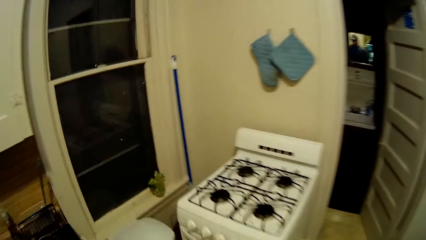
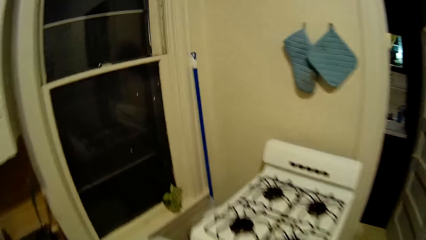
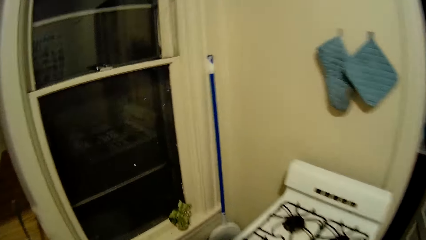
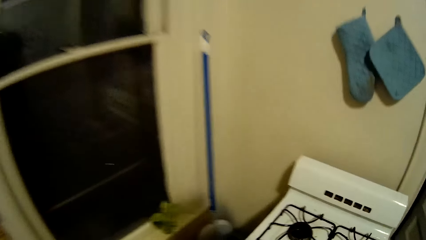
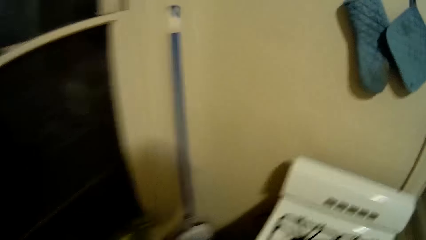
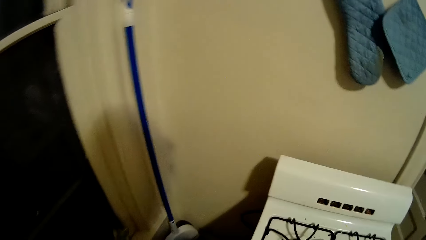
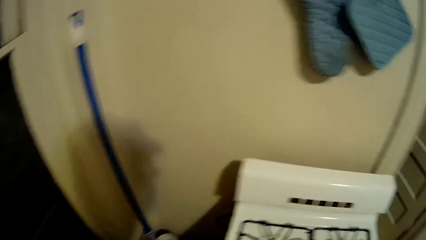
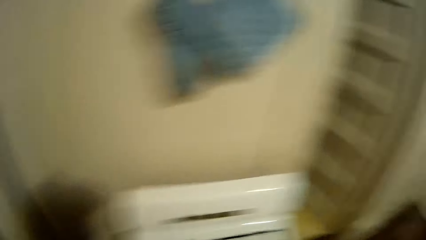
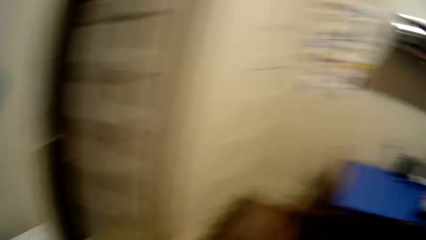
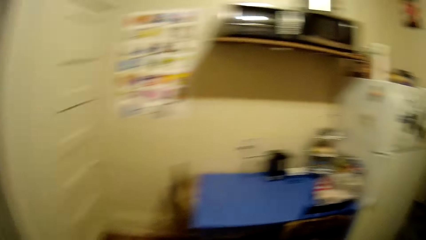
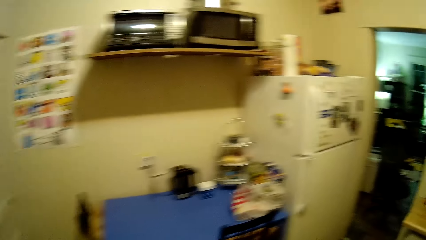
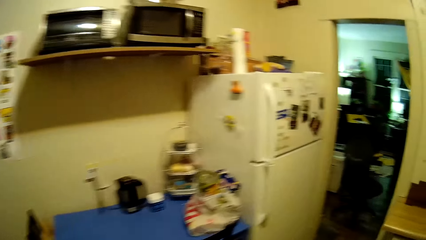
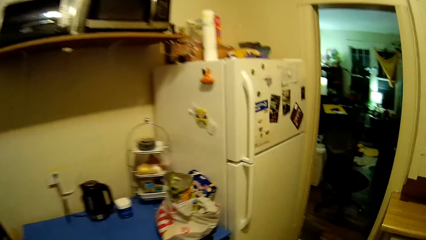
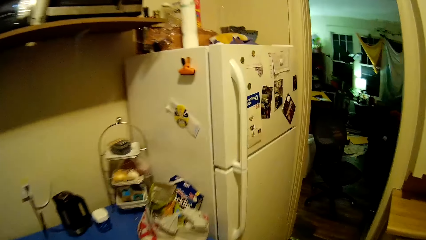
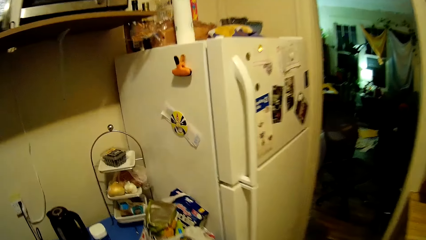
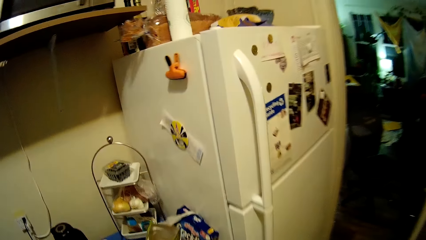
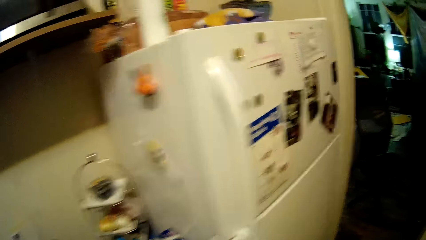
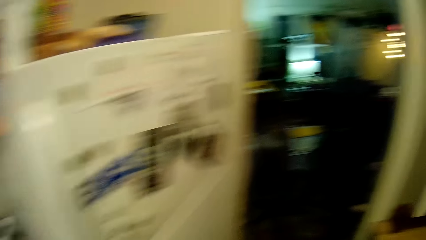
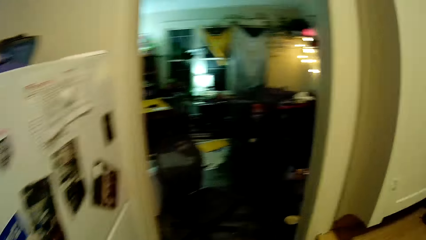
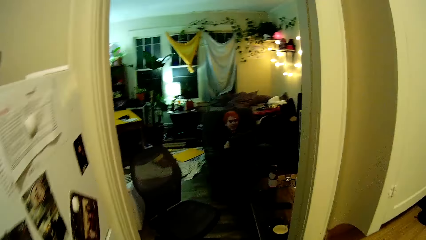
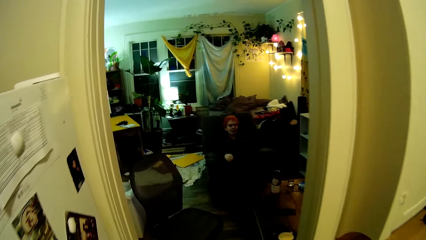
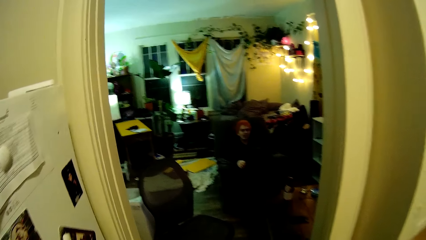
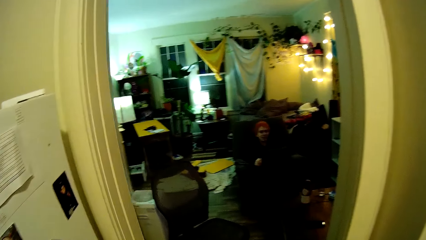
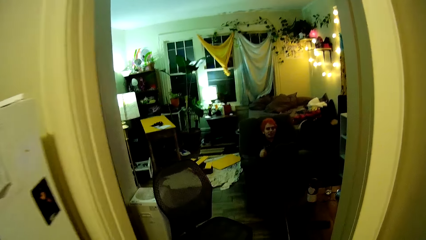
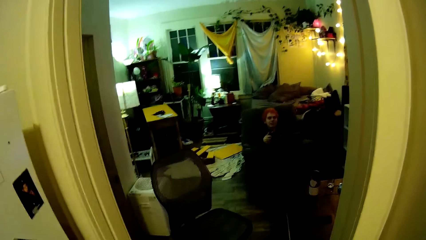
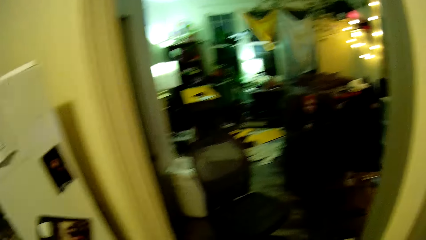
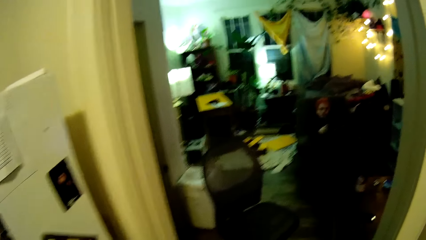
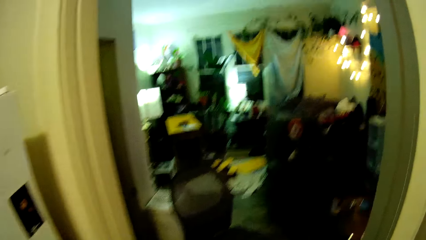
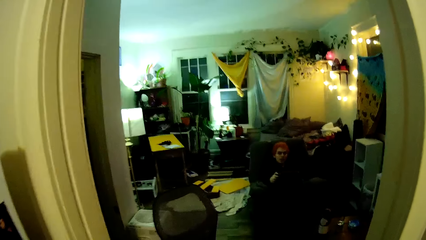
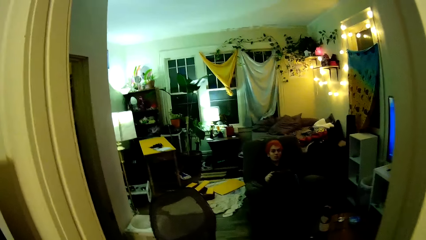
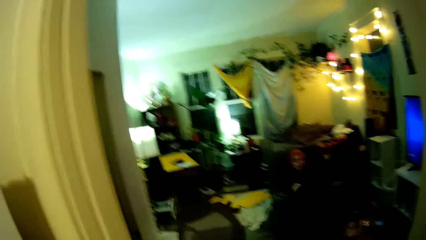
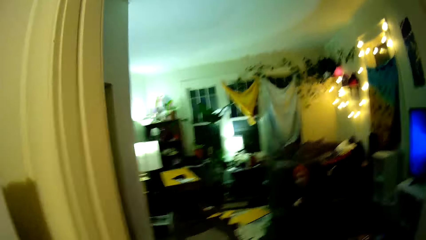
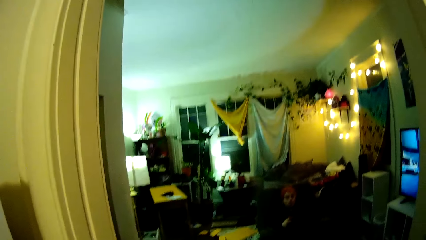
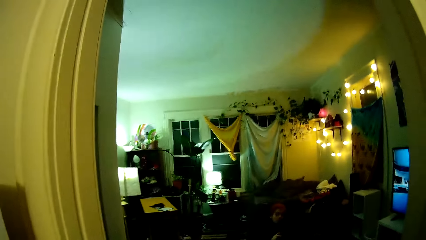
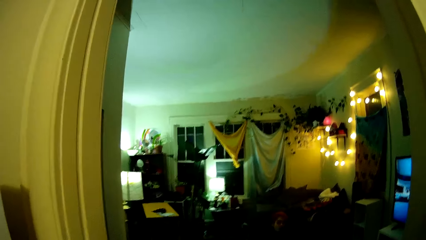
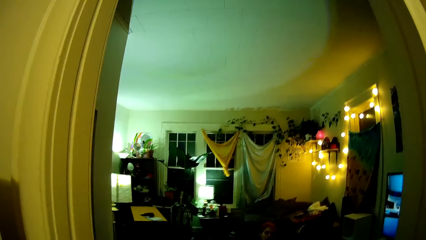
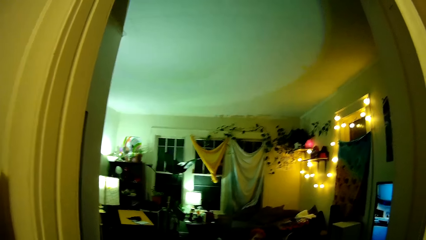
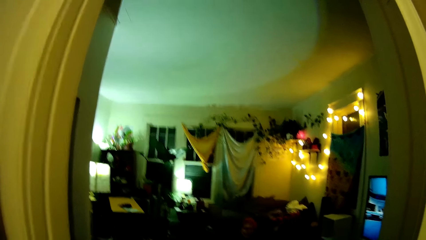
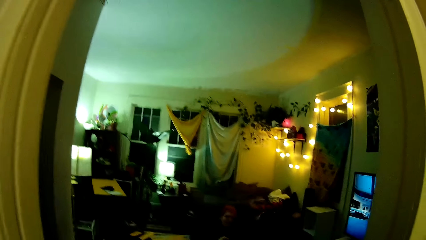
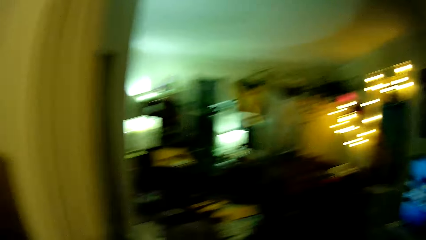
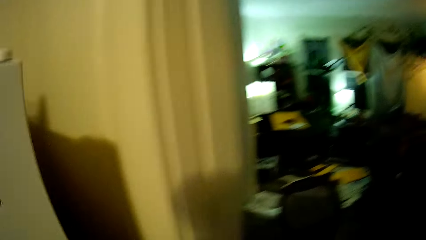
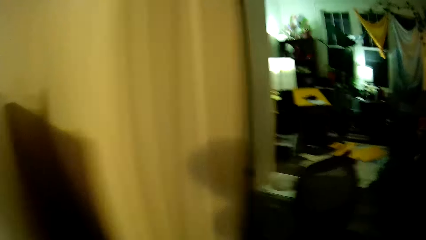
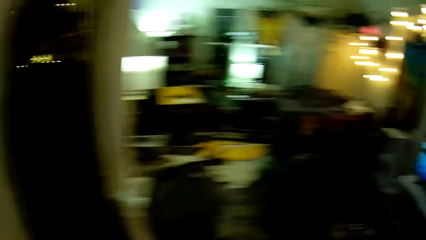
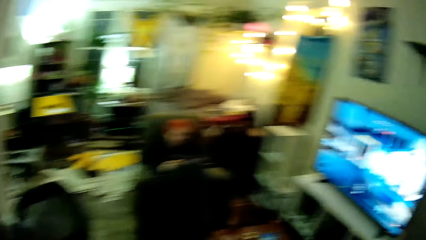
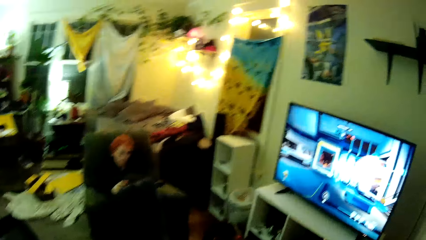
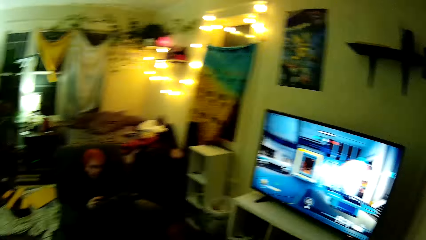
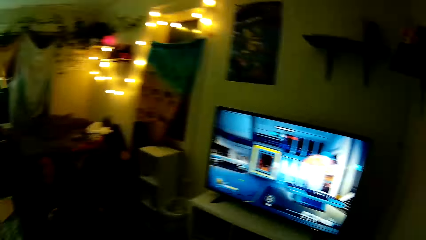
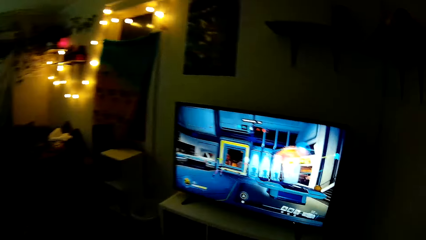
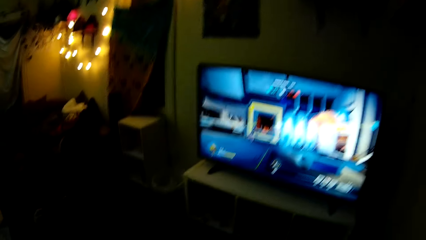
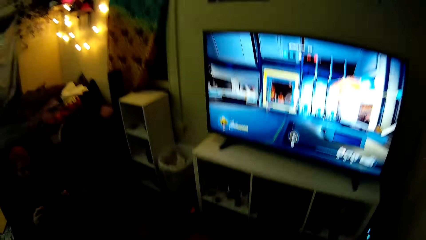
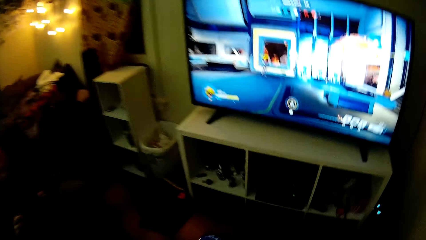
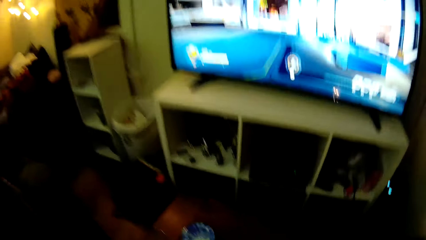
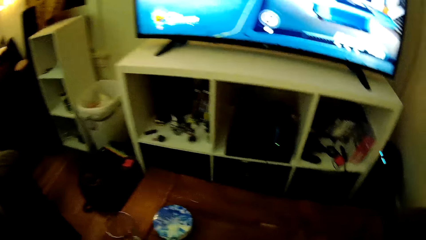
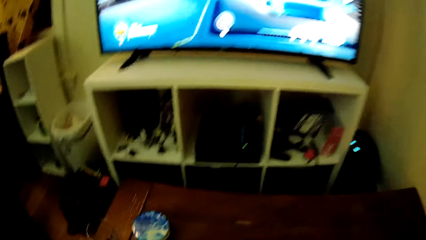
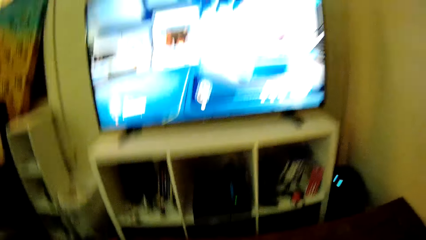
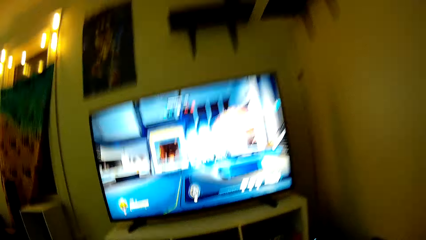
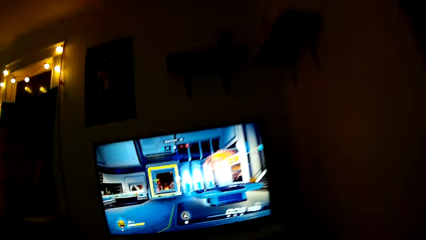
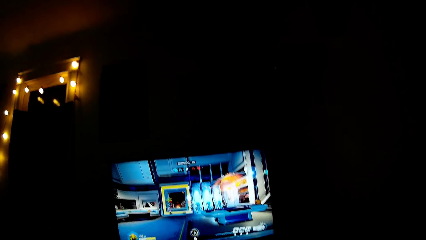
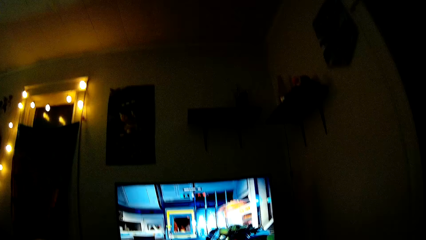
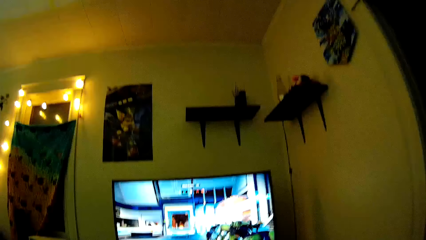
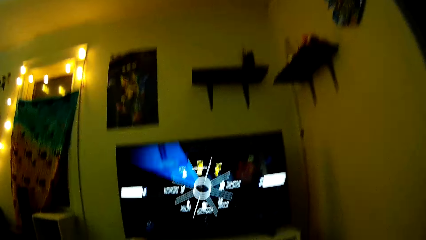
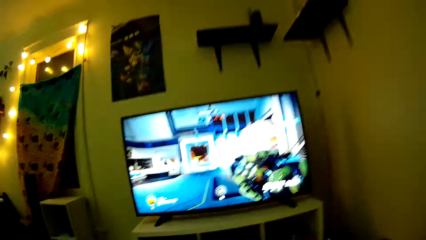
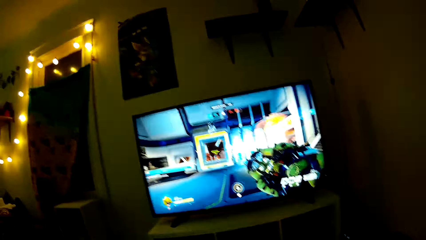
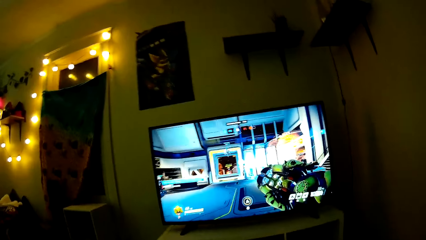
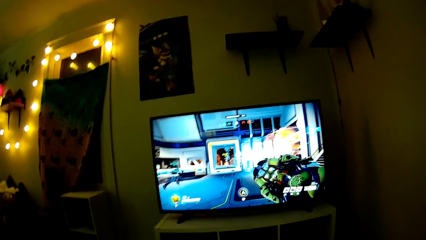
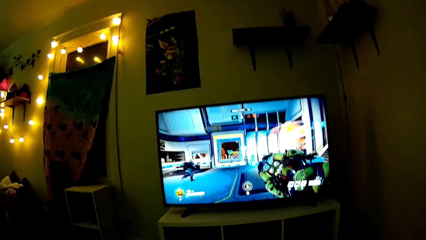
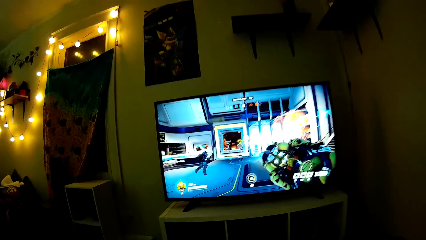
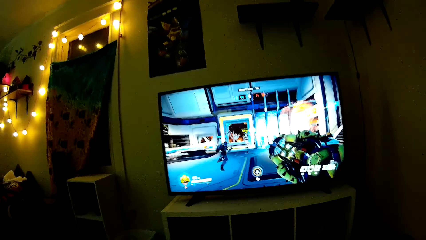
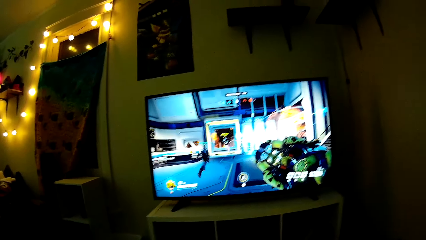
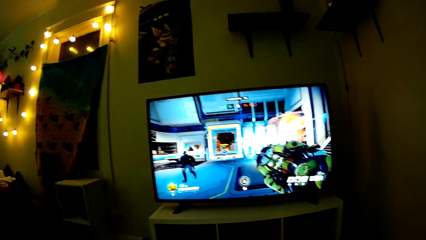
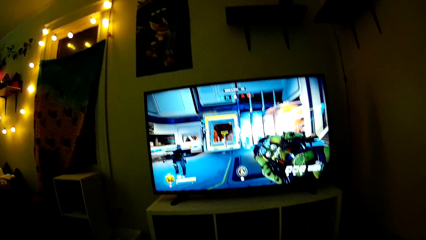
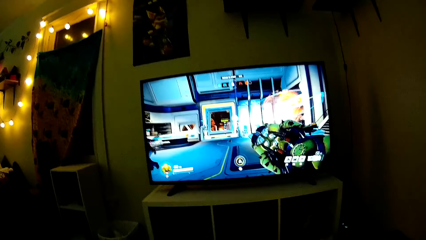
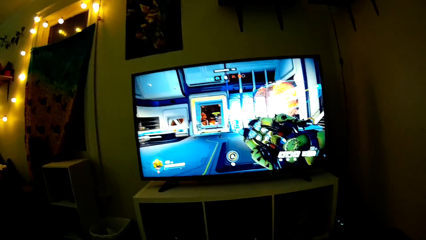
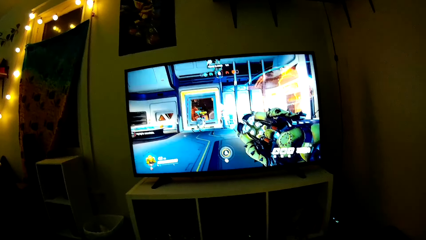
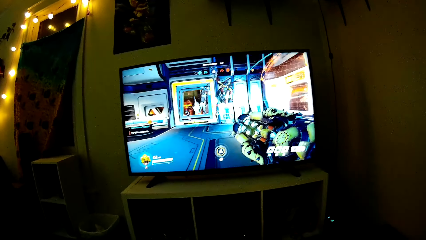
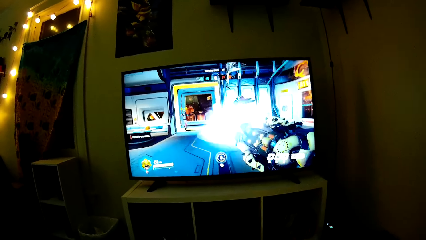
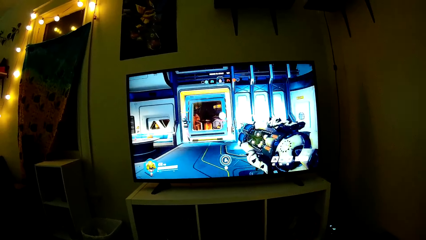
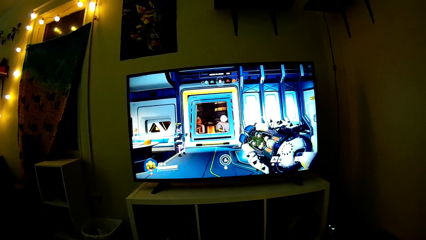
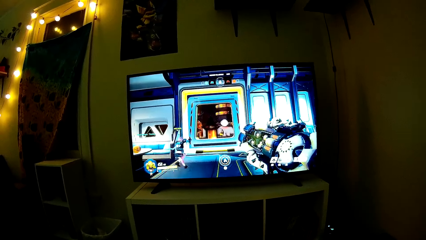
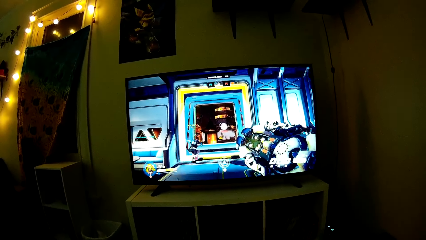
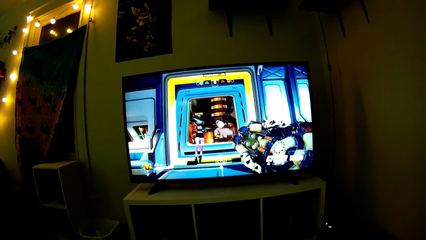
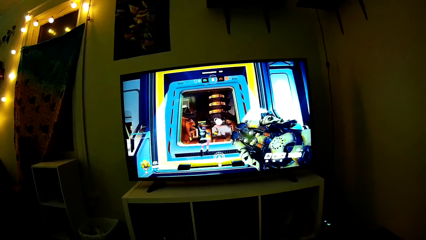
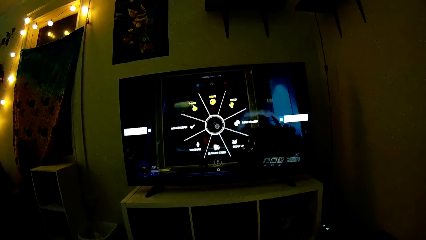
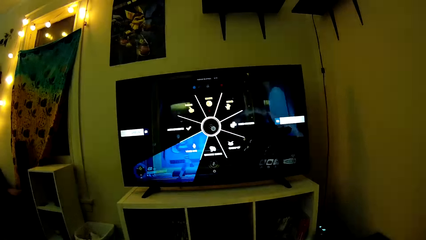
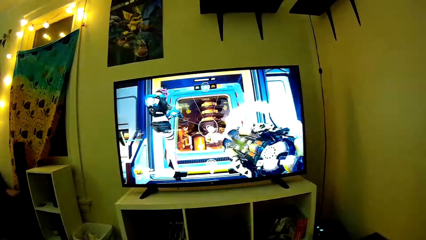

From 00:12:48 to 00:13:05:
The camera wearer turns around the kitchen. They throw something in the bin. They pick up a pack of crisps. They walk to the living room. They place the pack of crisps on the table. They play PlayStation TV.
